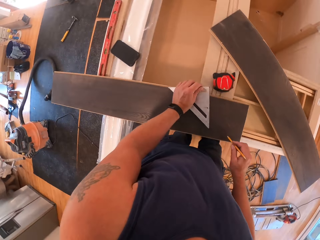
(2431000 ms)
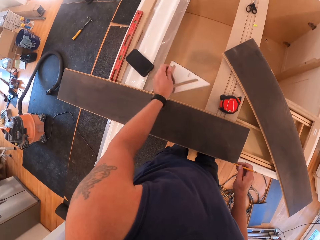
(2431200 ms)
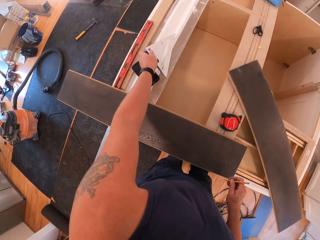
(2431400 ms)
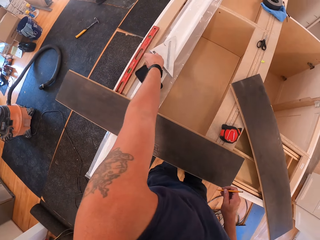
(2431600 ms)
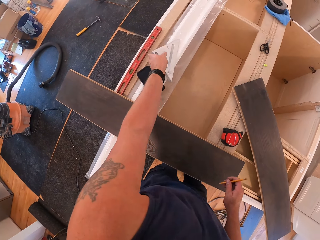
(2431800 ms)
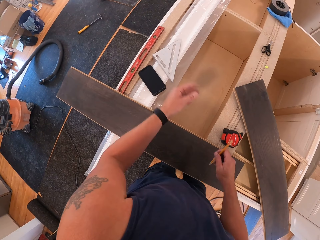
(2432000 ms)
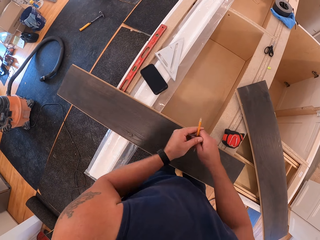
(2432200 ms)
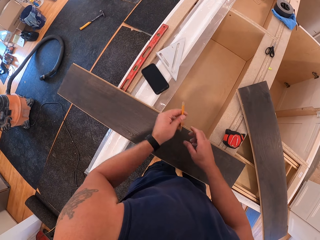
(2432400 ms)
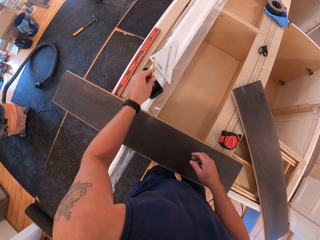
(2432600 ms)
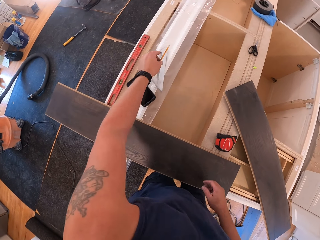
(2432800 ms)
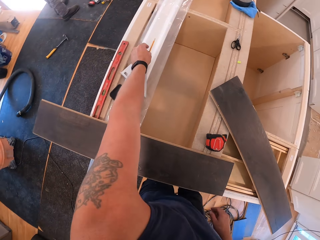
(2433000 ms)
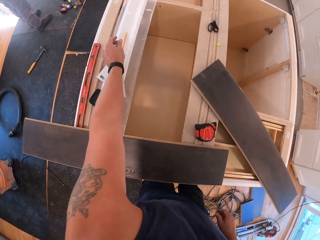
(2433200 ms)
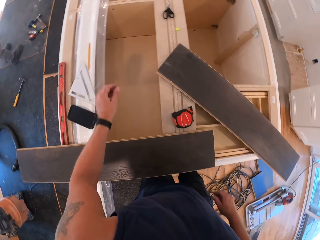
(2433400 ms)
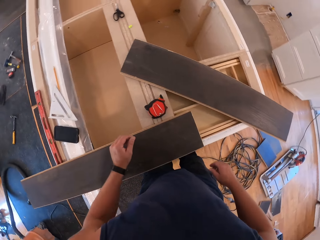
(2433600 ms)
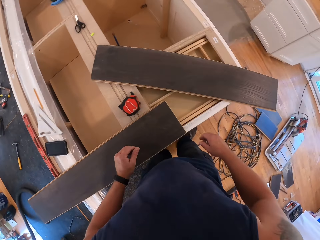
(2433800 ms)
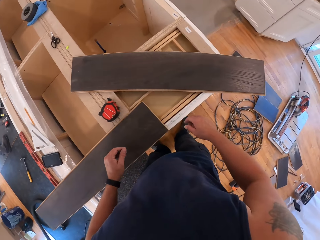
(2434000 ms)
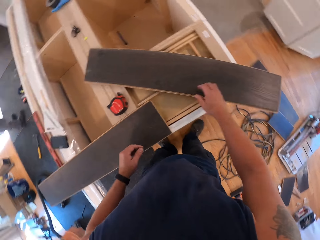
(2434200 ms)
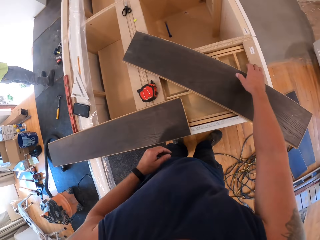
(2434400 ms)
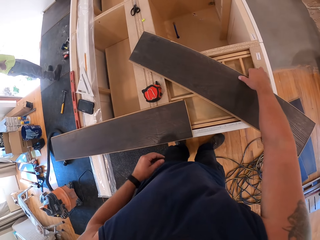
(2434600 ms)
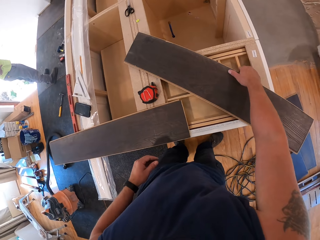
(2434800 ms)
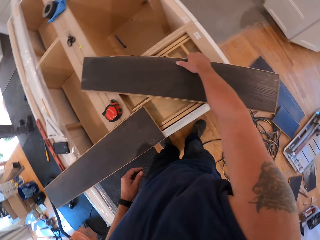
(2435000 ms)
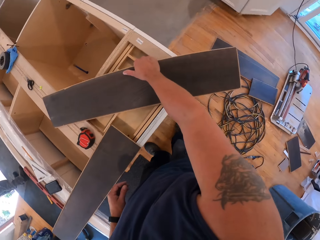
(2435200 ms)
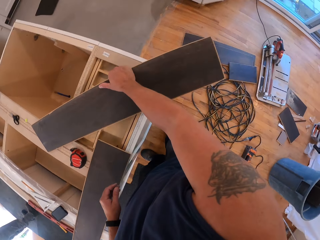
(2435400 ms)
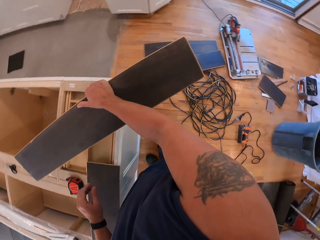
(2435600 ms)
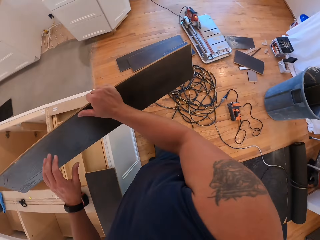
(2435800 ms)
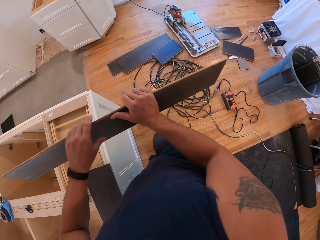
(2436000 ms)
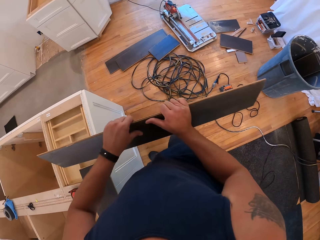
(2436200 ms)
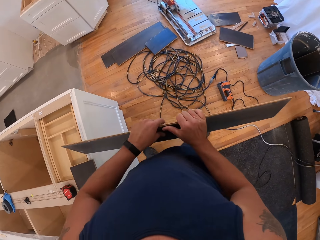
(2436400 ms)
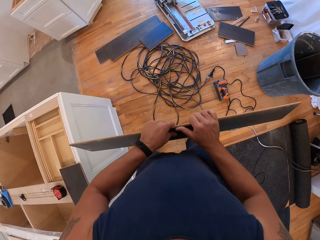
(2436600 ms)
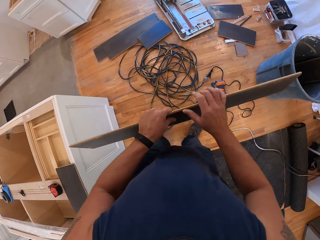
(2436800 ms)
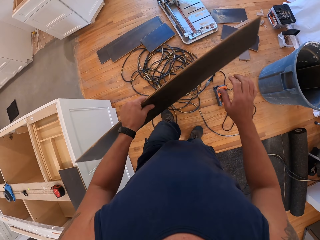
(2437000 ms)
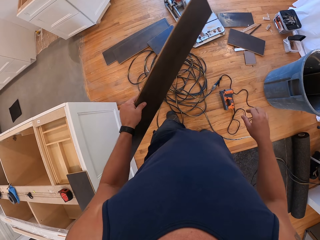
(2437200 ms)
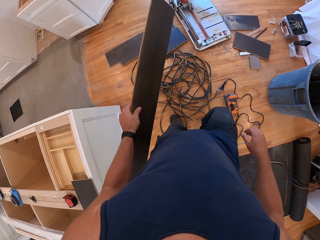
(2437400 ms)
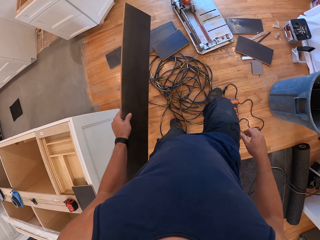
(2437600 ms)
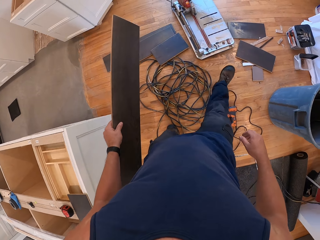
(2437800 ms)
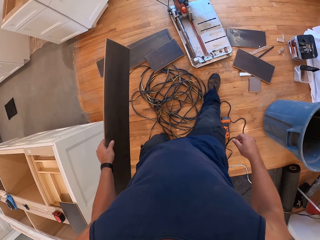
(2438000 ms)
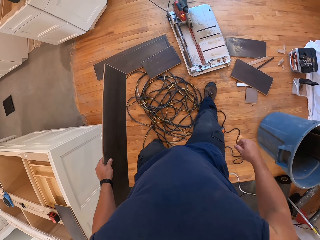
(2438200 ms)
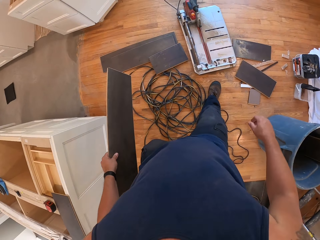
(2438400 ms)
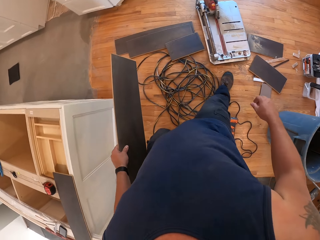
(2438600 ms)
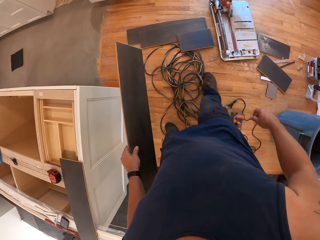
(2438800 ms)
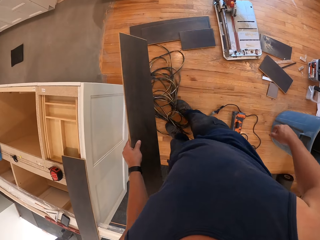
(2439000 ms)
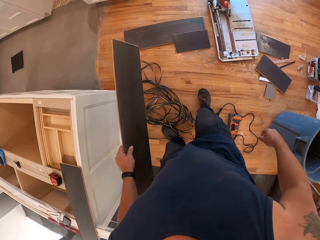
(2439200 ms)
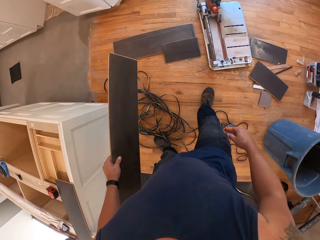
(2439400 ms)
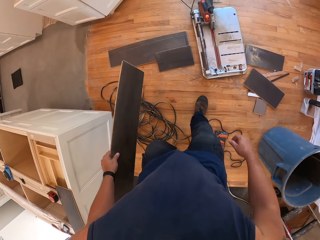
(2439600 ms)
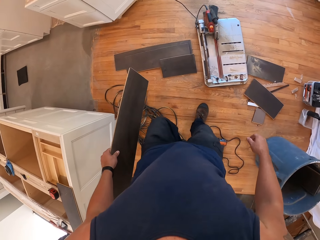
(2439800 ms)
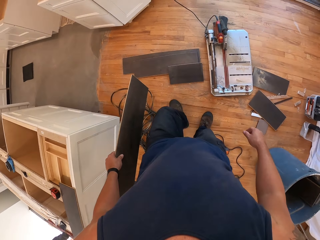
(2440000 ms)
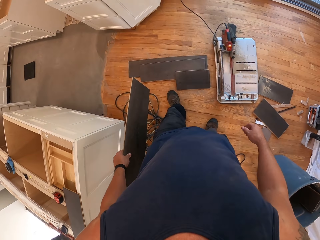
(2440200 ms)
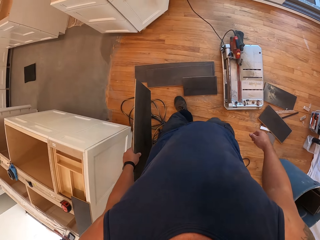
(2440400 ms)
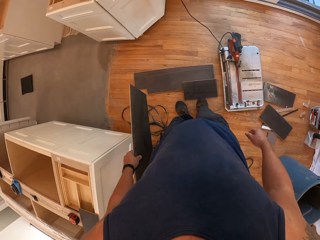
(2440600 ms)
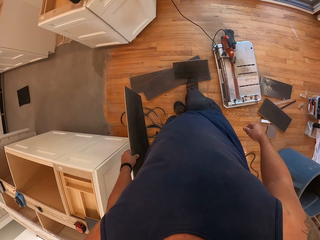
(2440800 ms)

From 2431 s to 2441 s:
The camera wearer places the set square on the uncompleted cabinet top with his left hand. He passes the pencil from his right hand to his left hand. He places the pencil on the uncompleted cabinet top with his left hand. He picks up the plywood with his right hand. He passes the plywood from his right hand to his left hand. He moves around.

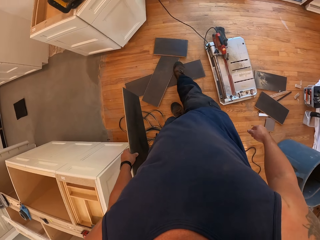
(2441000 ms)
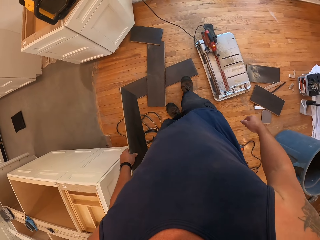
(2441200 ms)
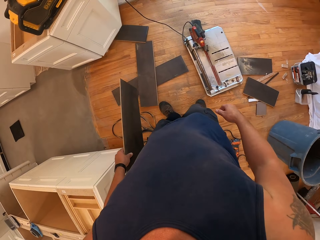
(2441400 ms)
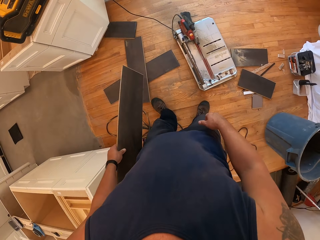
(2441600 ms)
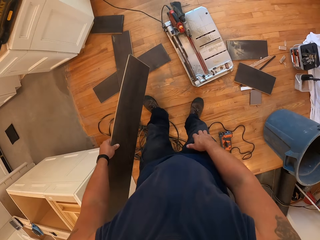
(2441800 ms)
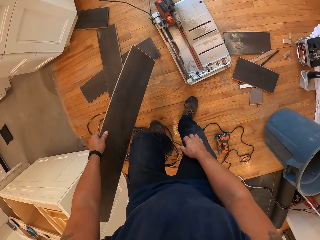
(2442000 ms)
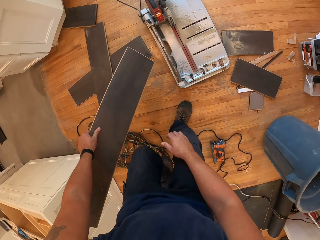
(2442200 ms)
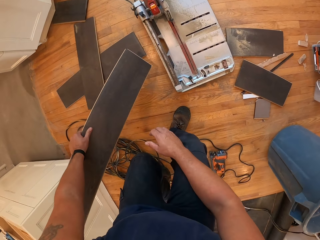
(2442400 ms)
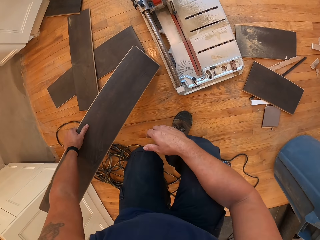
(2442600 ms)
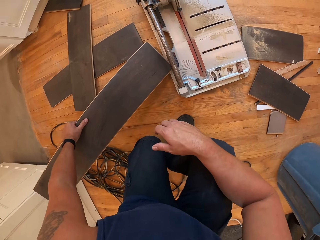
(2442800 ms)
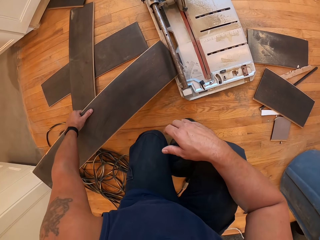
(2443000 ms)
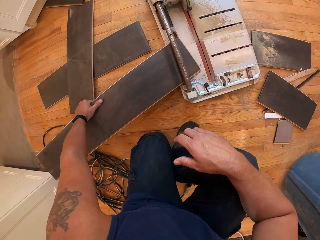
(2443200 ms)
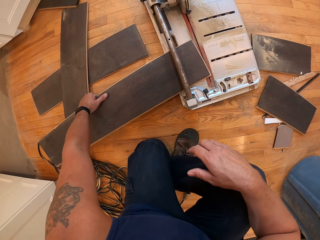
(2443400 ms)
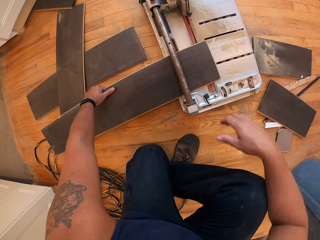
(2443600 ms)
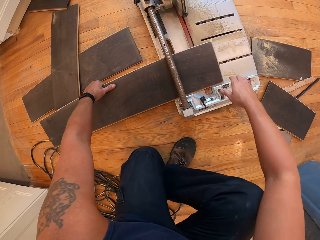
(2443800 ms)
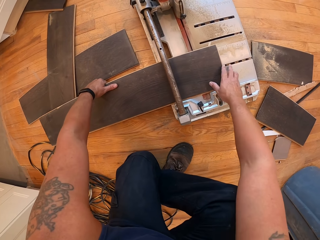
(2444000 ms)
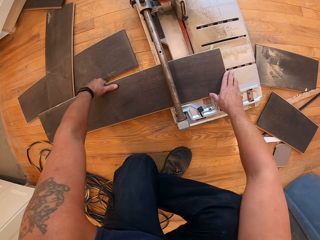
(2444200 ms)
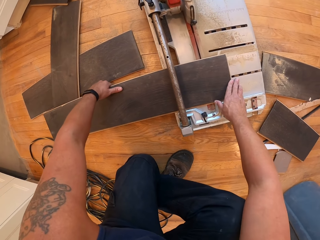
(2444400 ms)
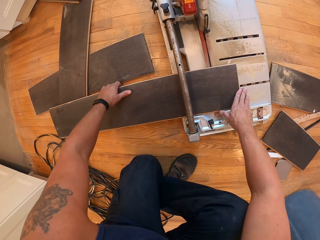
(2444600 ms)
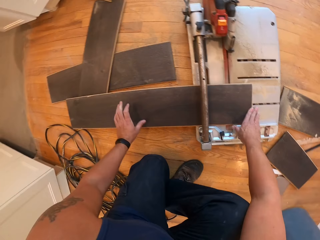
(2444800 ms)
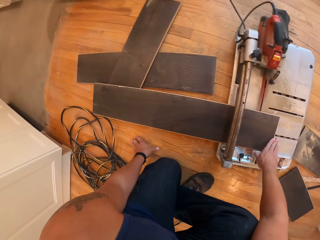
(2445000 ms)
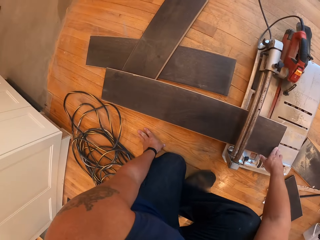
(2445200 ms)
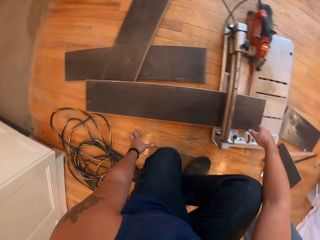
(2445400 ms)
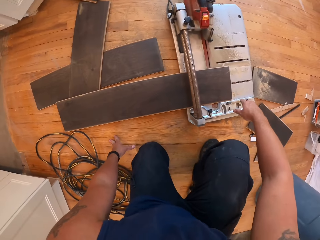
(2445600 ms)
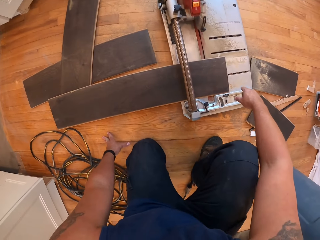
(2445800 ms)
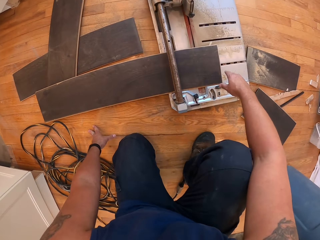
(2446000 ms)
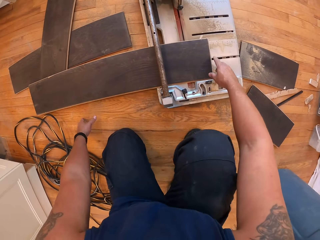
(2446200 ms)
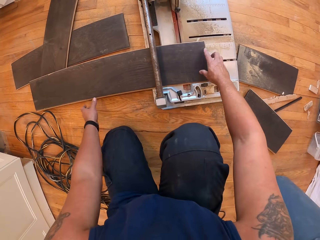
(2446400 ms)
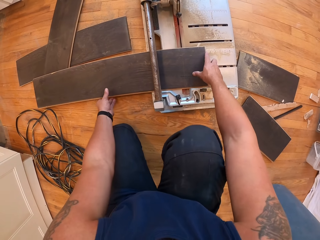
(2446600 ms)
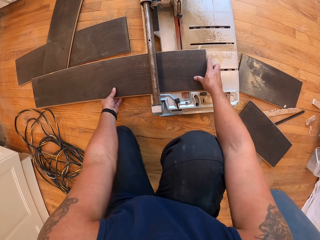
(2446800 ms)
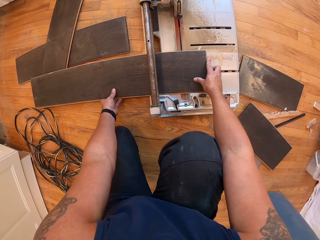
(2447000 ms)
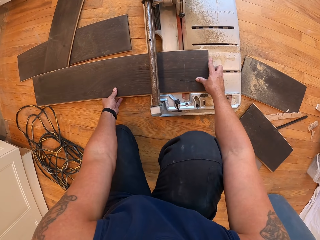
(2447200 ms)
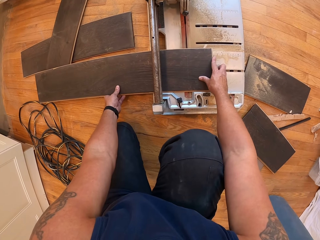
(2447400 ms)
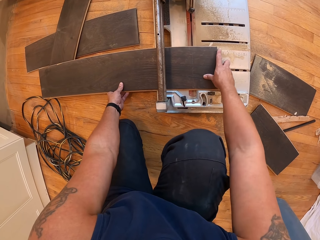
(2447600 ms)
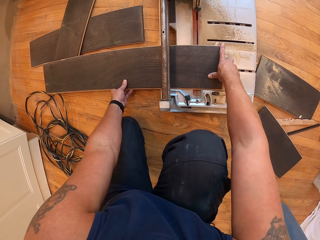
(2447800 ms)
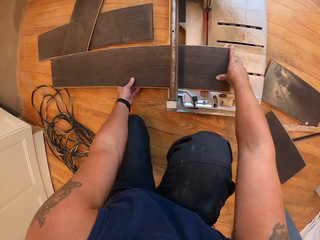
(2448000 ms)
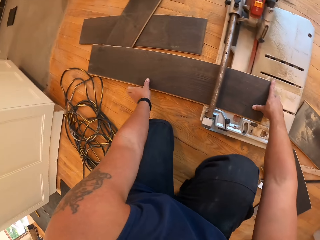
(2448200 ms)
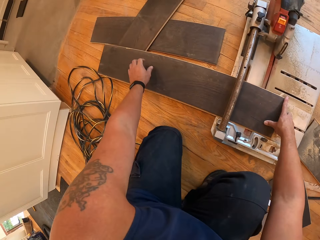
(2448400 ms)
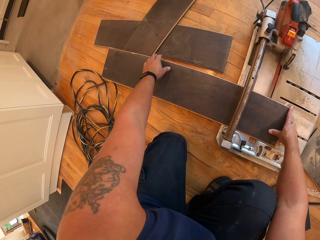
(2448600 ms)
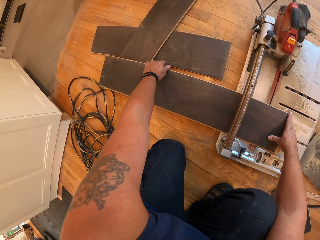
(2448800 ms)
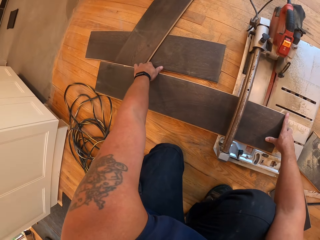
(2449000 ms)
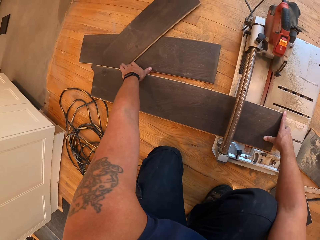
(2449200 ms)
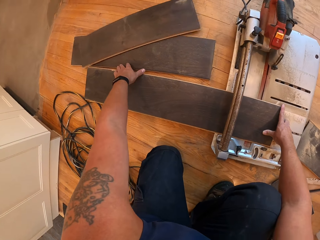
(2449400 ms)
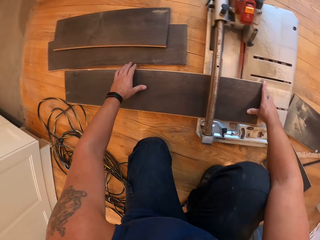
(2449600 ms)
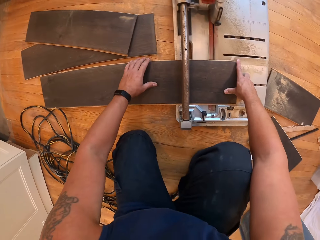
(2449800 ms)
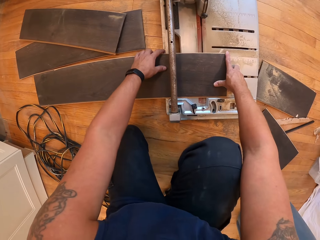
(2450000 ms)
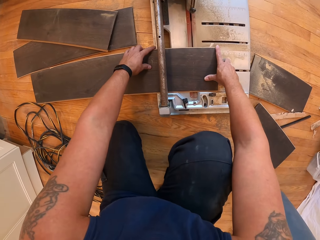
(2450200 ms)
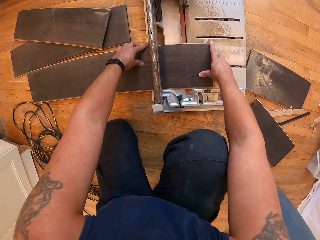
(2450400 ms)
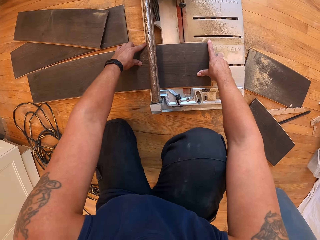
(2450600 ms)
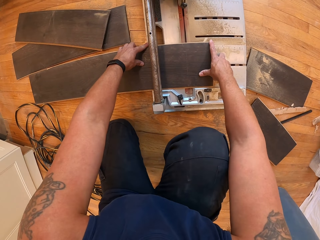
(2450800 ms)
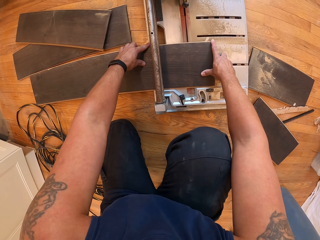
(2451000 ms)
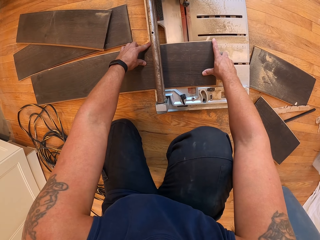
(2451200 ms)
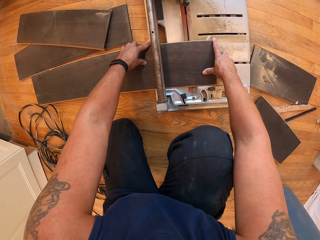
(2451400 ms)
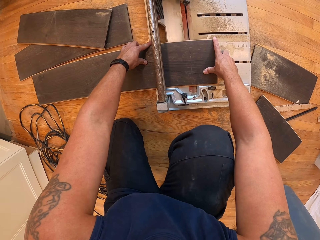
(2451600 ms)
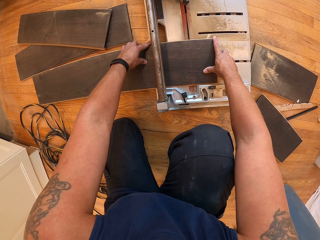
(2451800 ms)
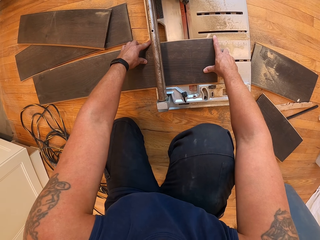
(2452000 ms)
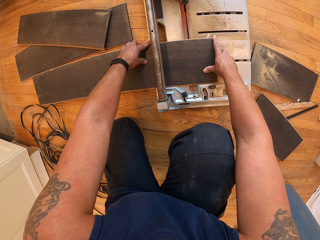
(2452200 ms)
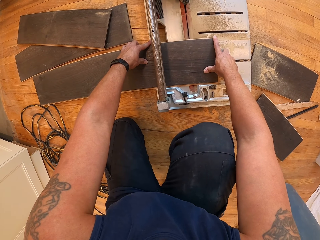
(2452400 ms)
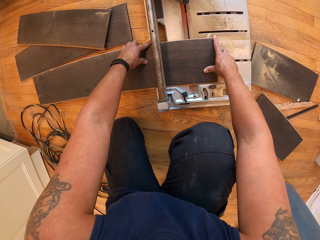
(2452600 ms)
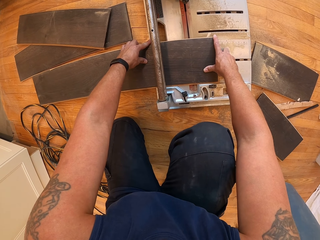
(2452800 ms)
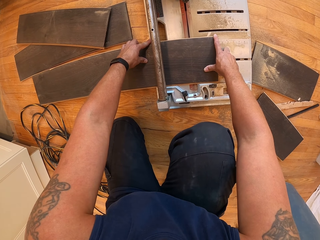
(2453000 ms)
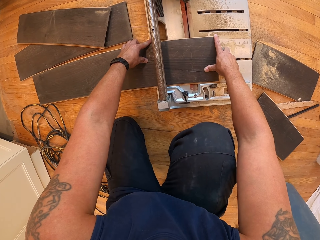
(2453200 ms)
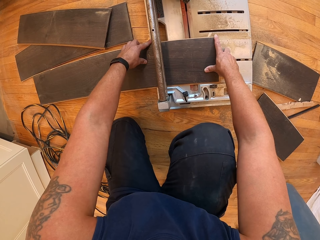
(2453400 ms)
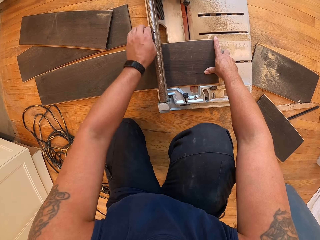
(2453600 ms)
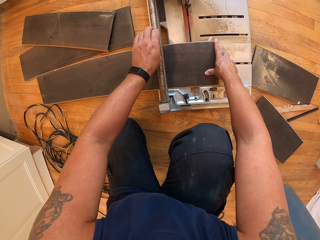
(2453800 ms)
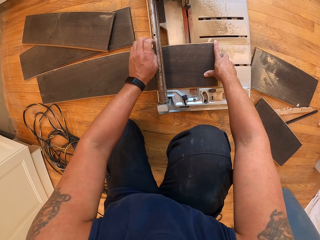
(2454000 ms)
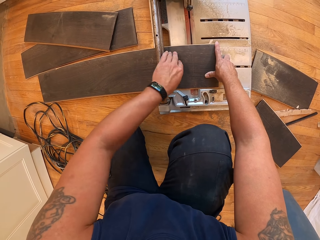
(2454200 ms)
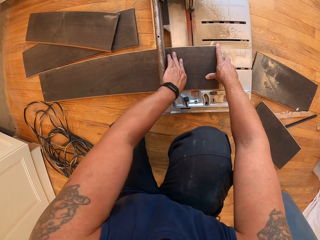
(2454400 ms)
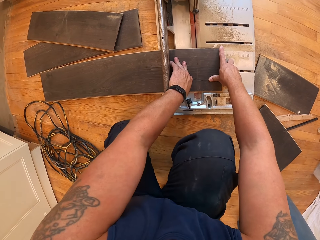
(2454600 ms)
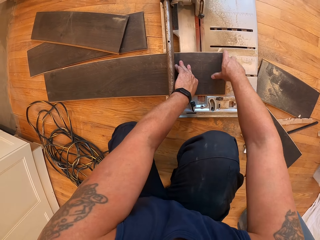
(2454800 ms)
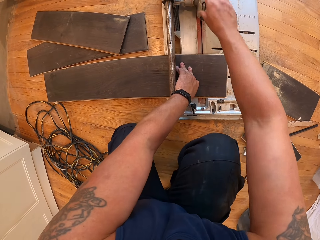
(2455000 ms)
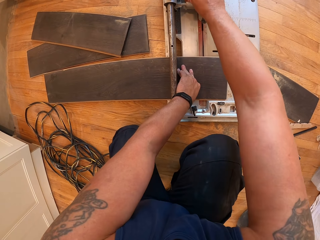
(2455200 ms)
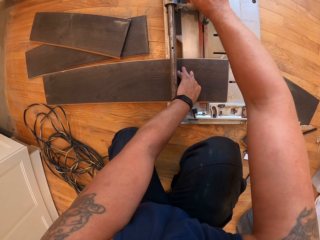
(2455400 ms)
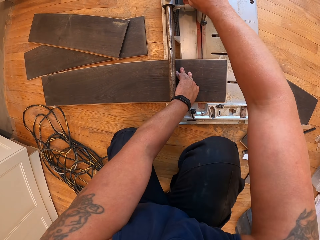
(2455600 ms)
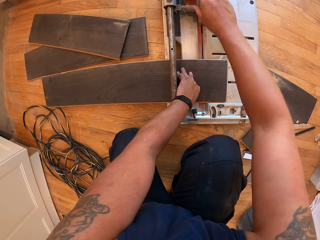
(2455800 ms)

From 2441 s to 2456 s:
The camera wearer places the plywood in his left hand in a flooring saw. He fixes a kerdi board on a wood cutter machine.
